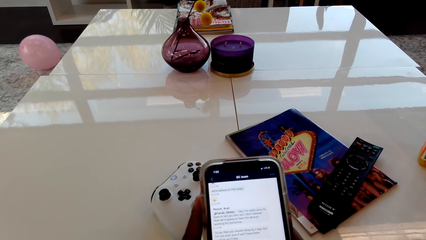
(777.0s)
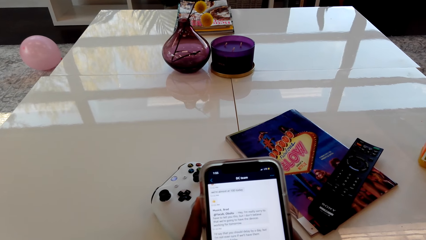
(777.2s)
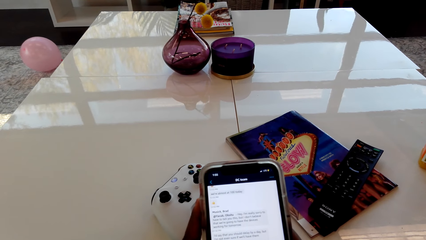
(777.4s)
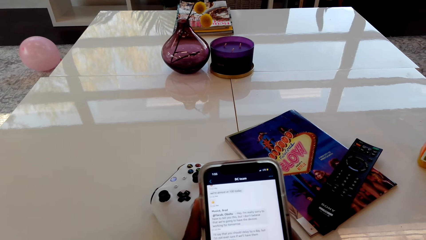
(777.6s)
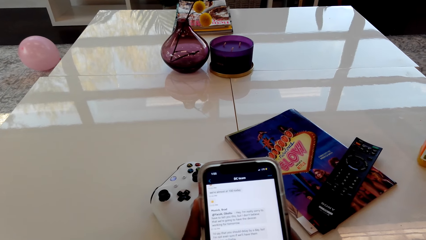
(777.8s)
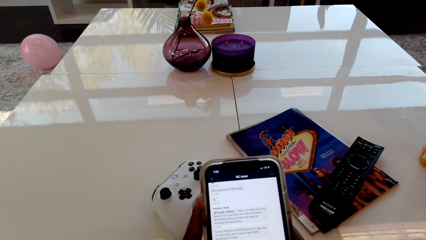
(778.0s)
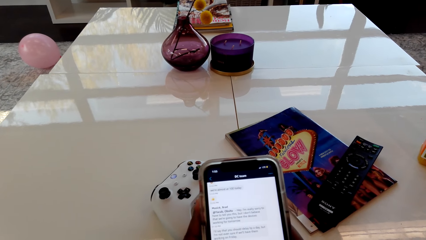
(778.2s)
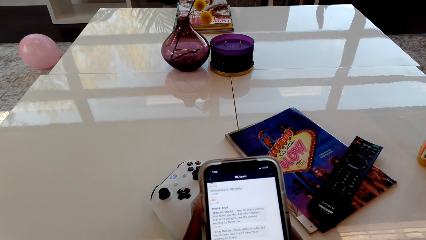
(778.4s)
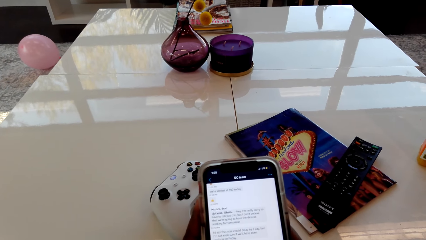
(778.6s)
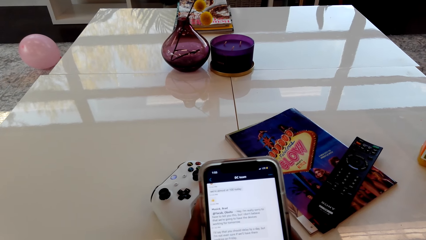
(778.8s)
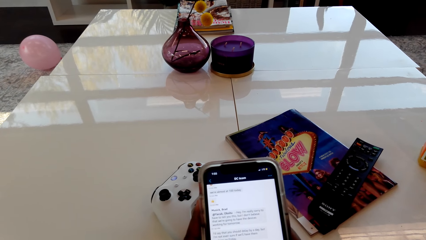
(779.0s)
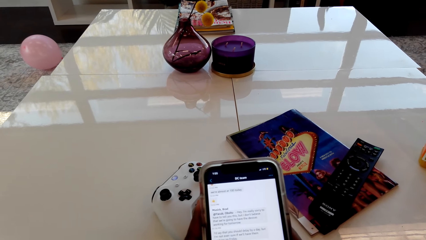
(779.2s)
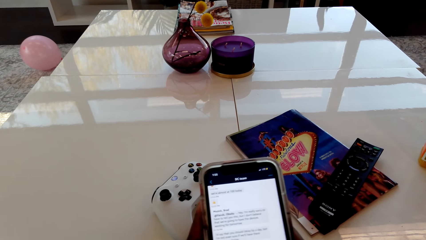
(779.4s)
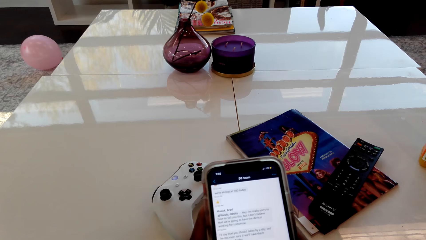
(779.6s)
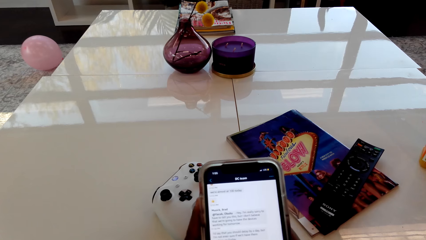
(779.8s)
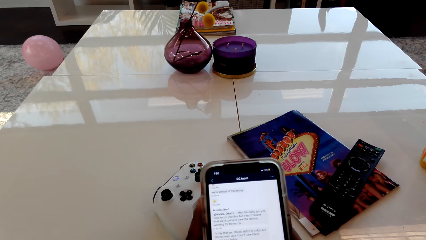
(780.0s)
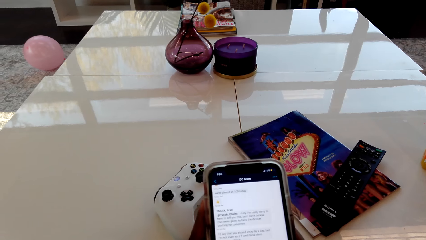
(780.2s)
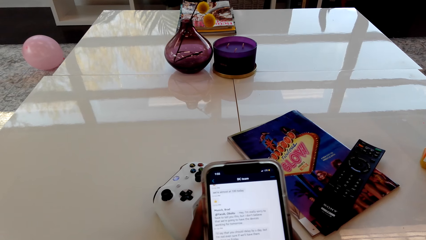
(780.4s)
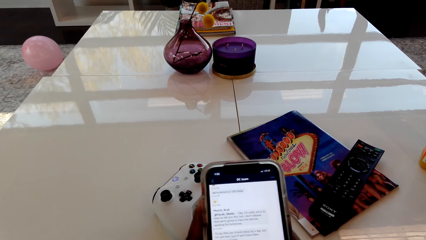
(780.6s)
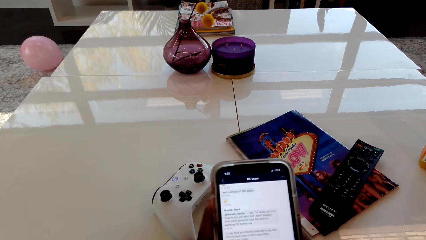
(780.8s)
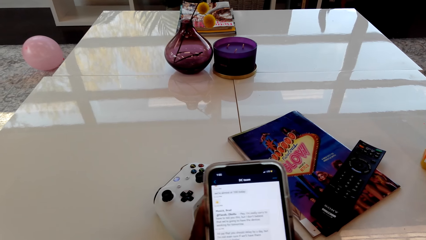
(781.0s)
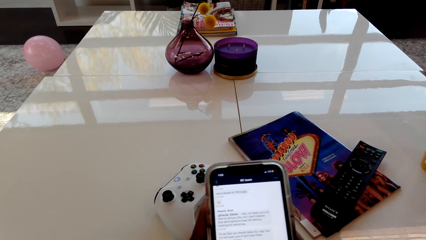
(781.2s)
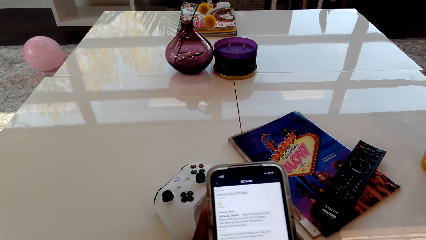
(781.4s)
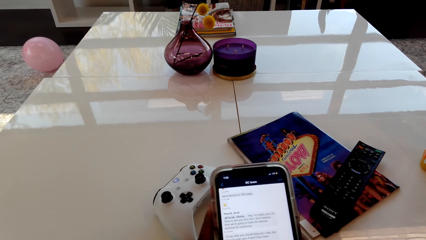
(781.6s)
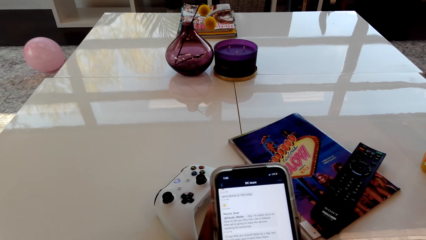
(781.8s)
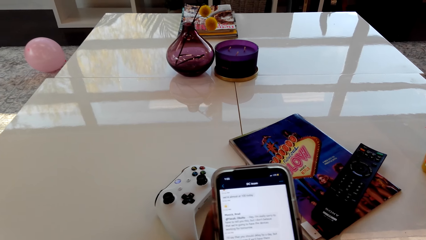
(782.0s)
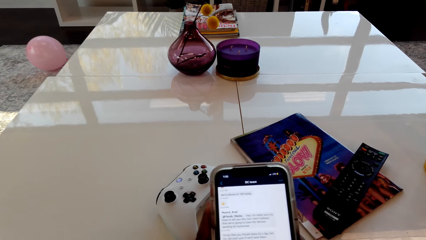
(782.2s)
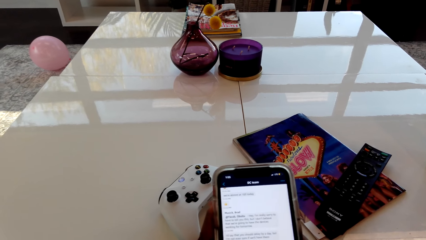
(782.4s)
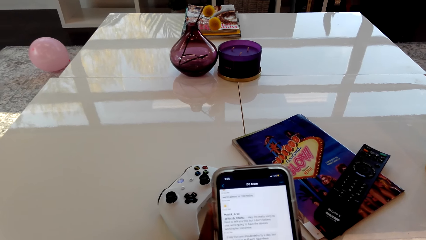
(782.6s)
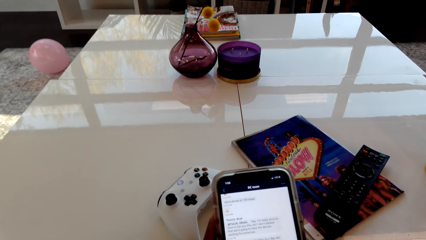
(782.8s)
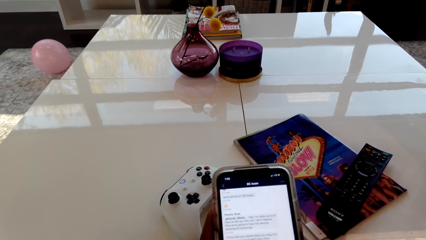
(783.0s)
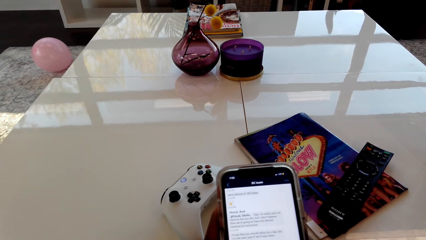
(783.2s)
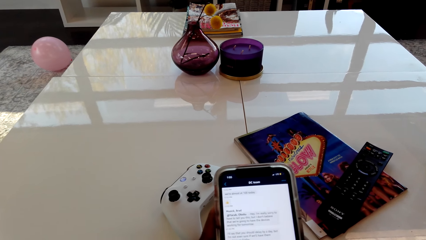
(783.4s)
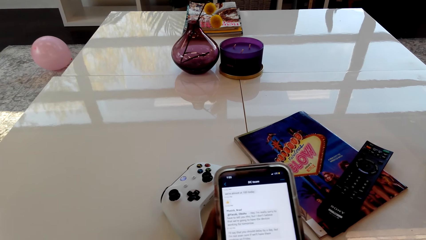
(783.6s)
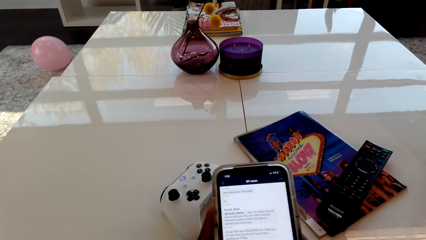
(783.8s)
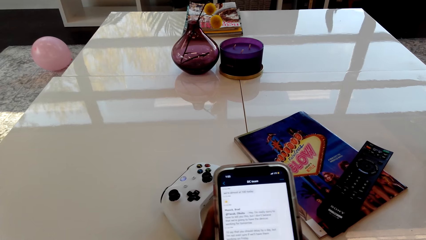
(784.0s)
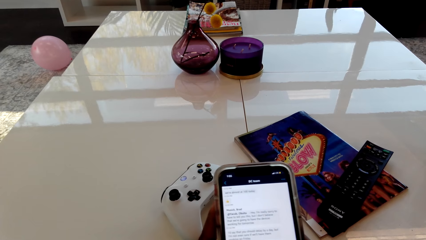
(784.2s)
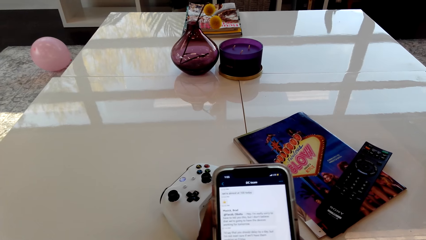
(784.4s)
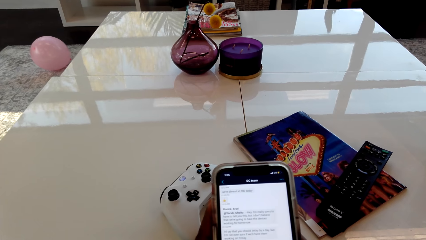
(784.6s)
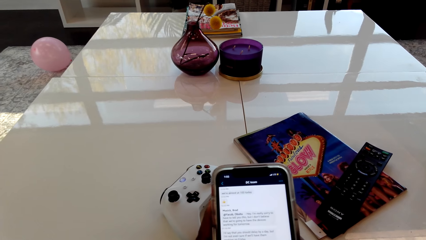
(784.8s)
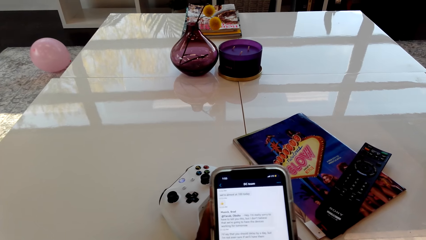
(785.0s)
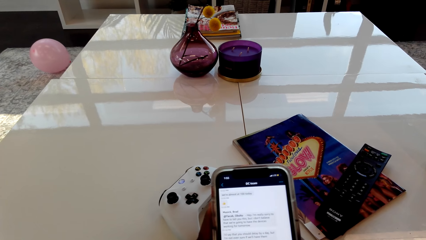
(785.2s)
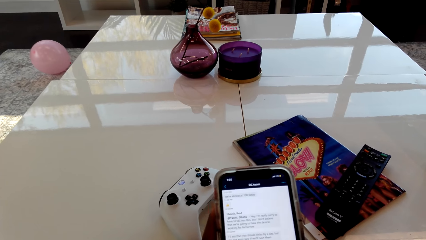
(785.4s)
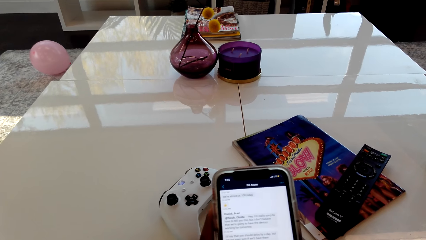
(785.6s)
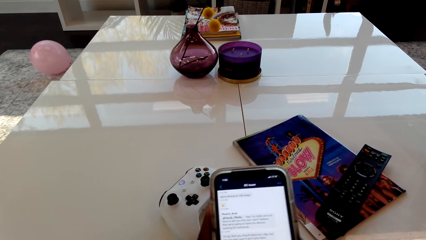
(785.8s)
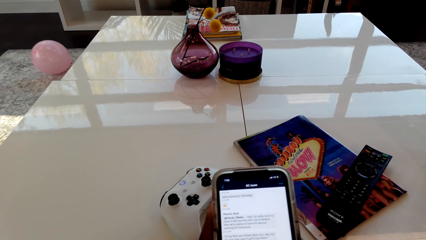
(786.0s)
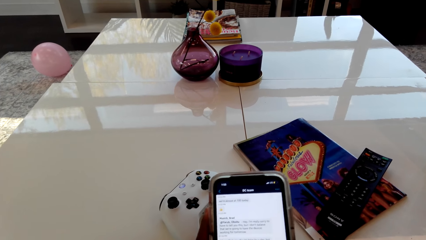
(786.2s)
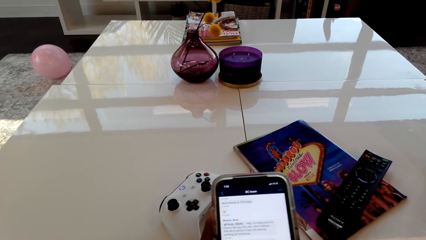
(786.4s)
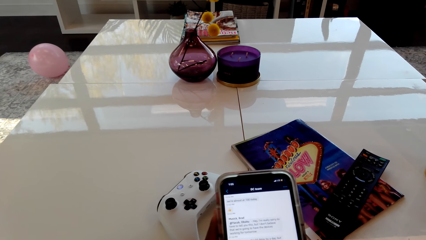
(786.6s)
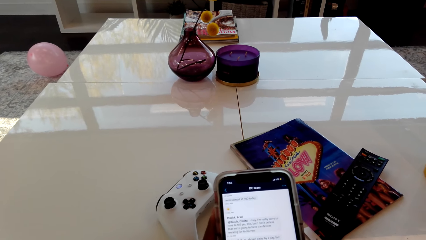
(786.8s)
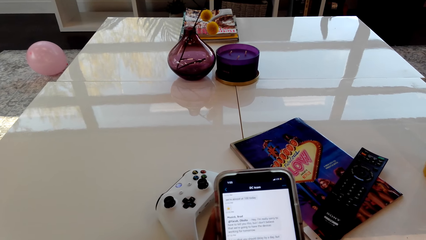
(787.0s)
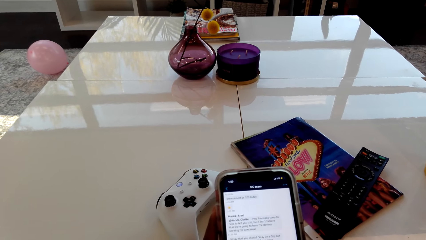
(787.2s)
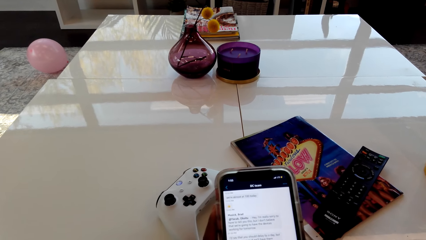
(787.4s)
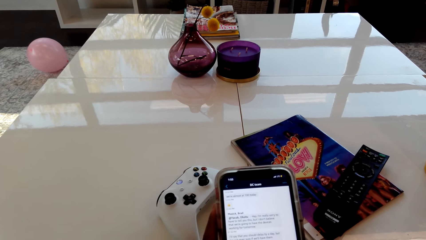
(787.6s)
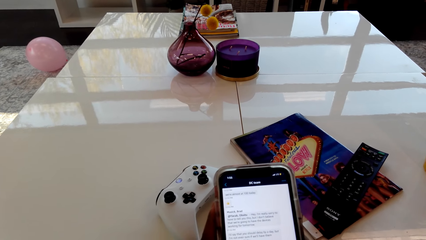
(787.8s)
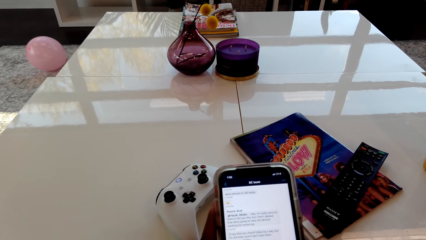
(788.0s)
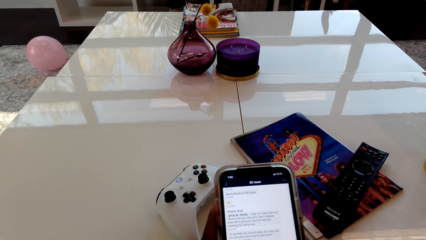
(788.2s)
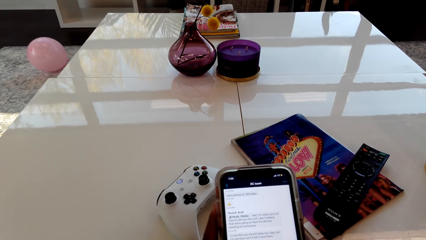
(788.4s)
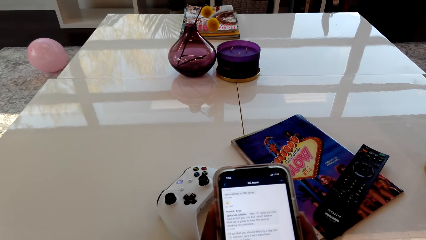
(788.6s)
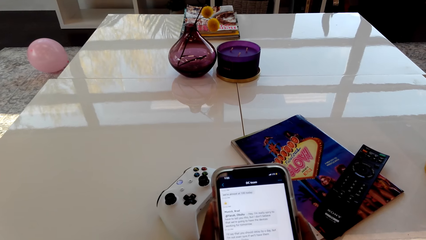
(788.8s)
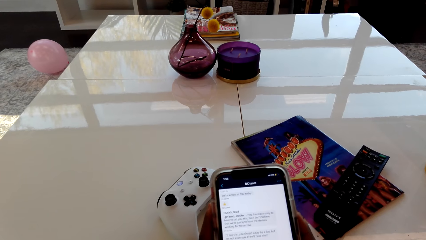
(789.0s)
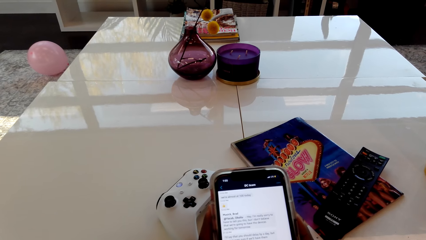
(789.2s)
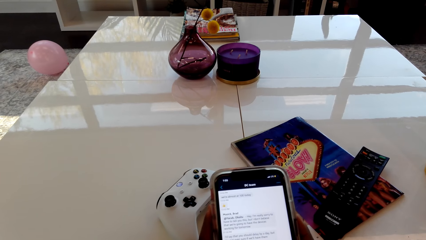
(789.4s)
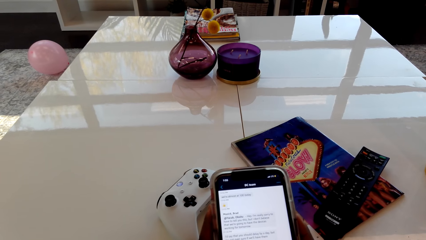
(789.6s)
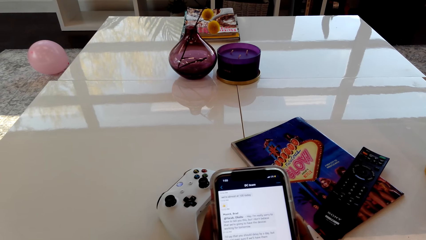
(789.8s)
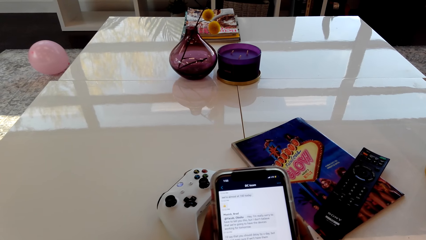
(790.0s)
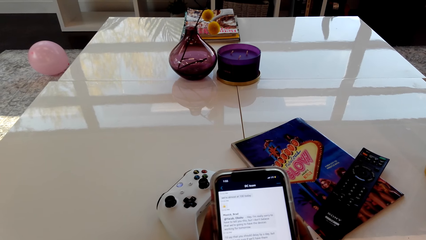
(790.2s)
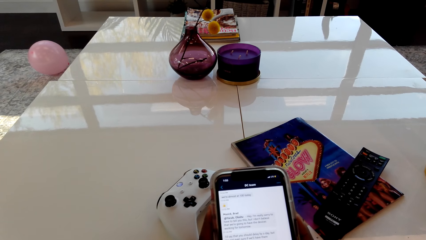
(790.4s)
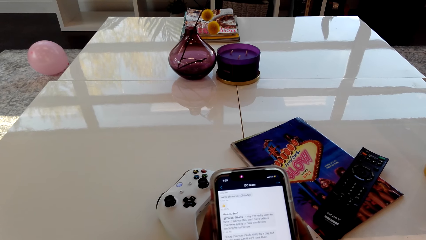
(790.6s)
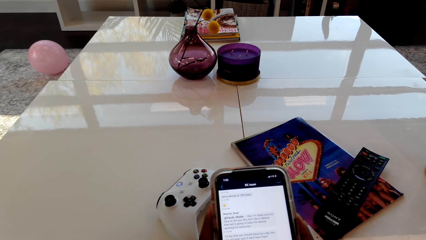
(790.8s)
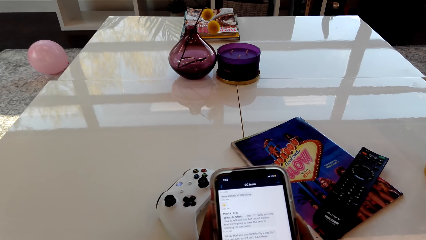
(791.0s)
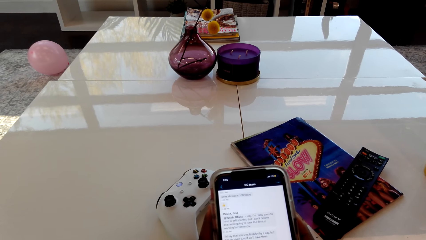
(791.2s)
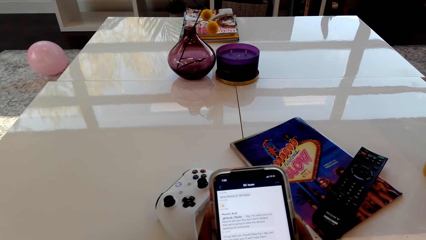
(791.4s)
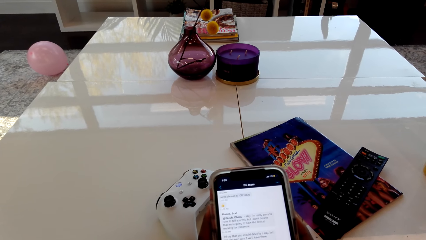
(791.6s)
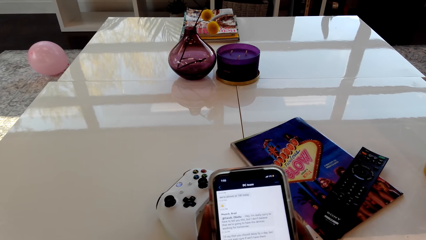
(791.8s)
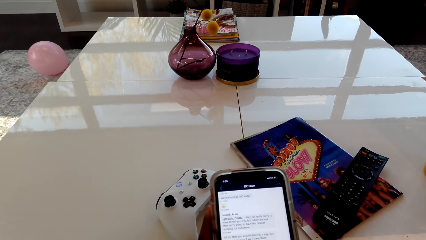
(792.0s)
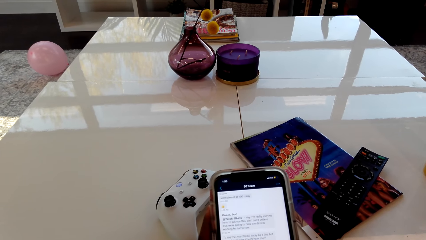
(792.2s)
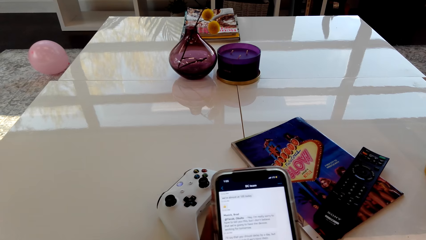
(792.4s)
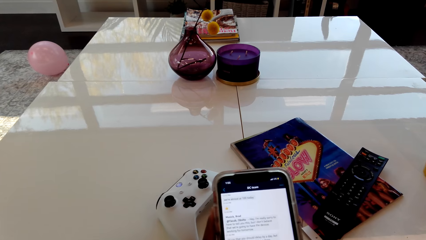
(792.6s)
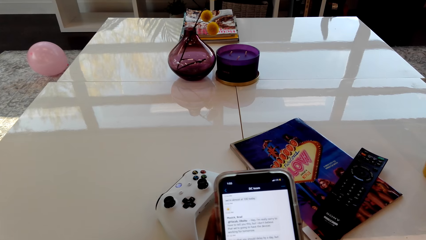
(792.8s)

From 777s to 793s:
The camera wearer dials the phone. A person talks in the room. The camera wearer talks in the room.
